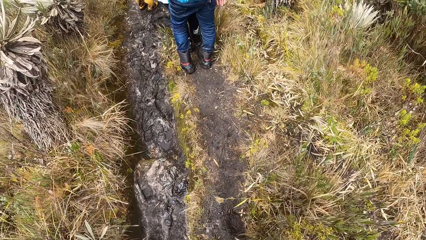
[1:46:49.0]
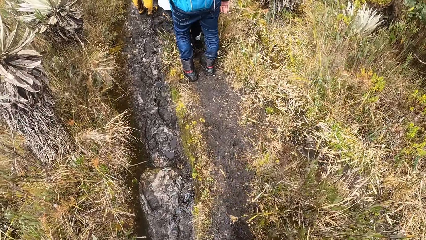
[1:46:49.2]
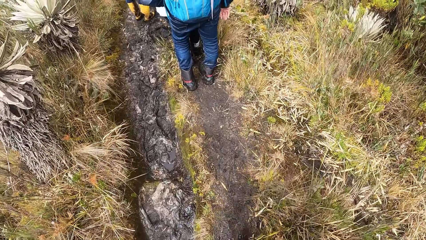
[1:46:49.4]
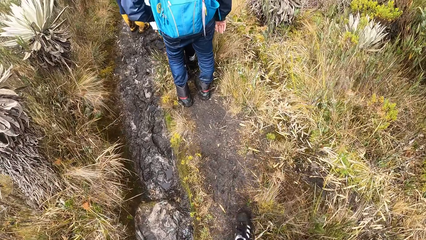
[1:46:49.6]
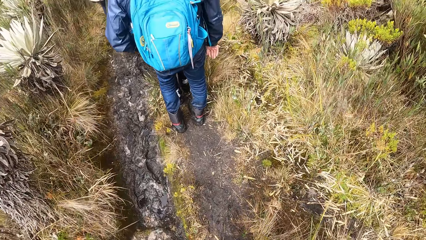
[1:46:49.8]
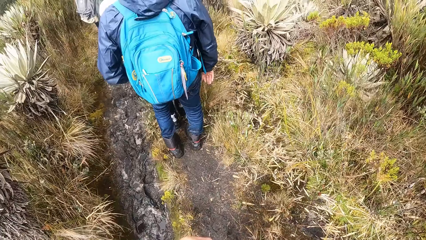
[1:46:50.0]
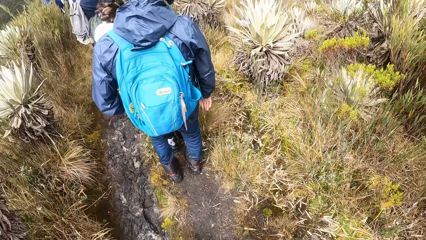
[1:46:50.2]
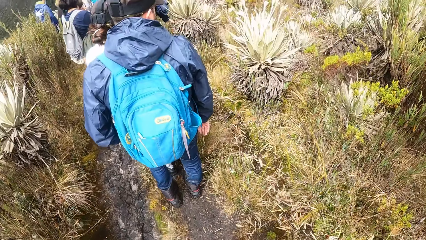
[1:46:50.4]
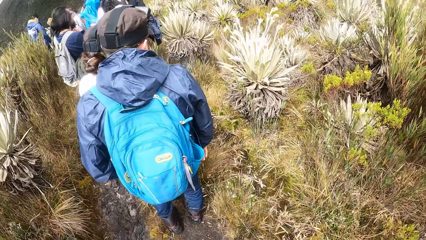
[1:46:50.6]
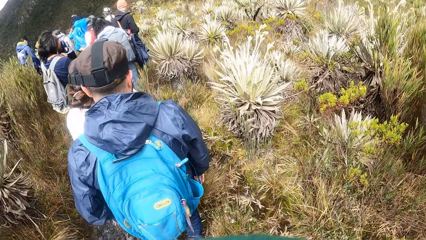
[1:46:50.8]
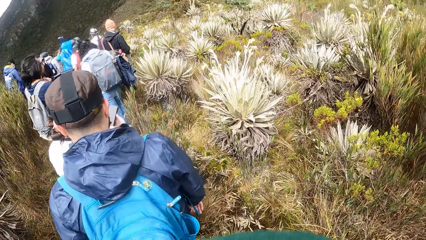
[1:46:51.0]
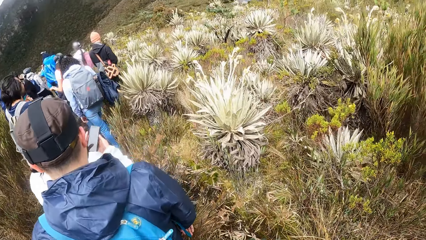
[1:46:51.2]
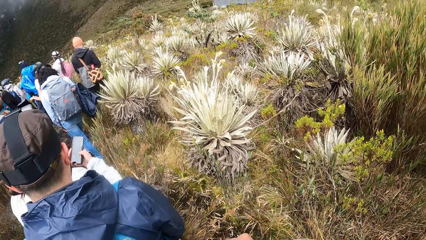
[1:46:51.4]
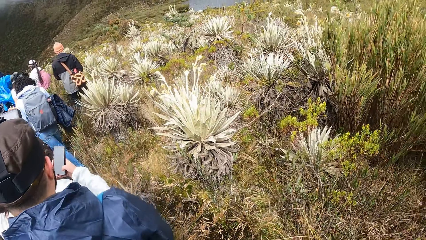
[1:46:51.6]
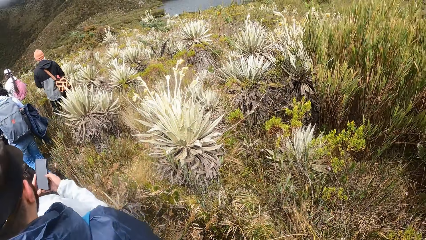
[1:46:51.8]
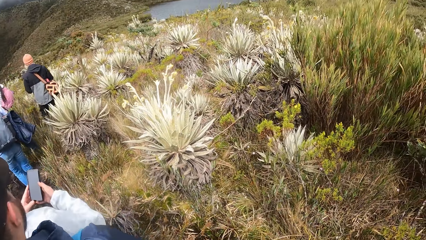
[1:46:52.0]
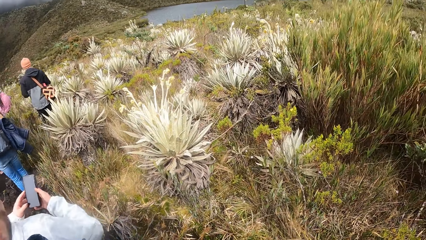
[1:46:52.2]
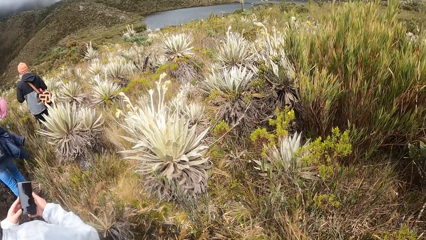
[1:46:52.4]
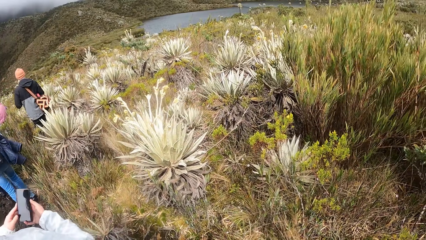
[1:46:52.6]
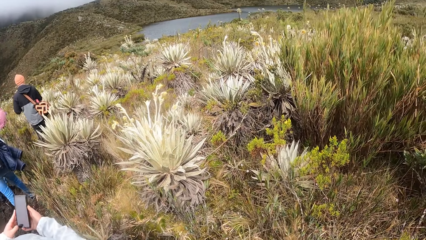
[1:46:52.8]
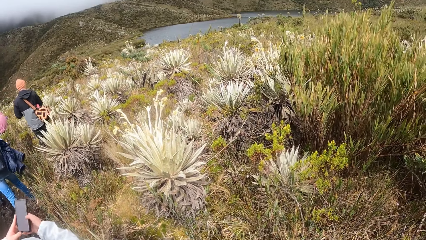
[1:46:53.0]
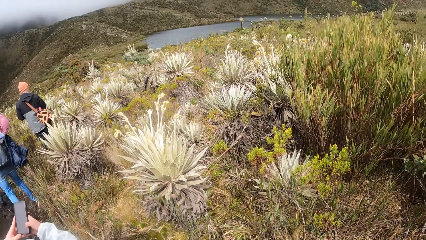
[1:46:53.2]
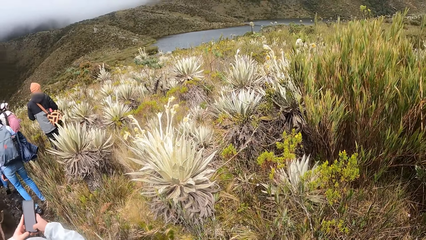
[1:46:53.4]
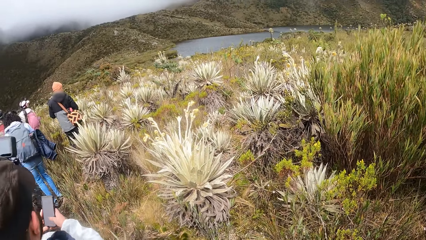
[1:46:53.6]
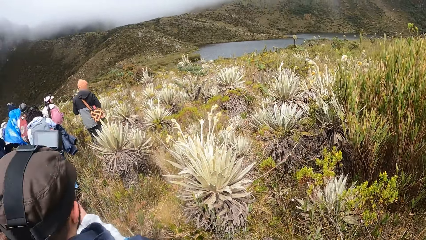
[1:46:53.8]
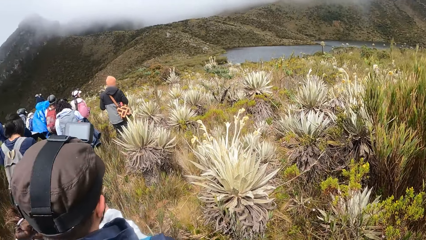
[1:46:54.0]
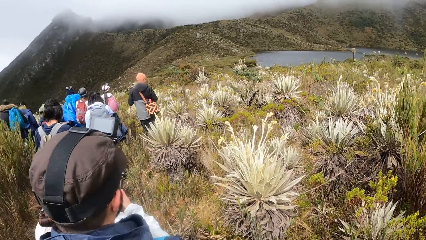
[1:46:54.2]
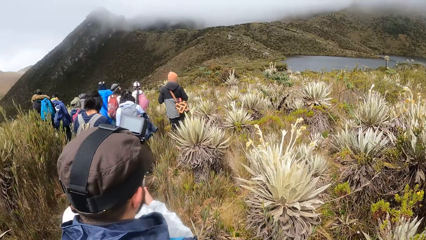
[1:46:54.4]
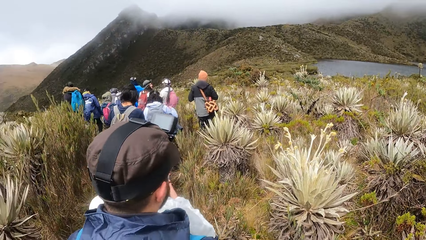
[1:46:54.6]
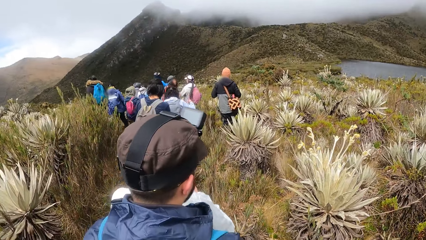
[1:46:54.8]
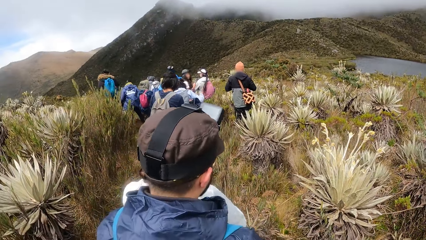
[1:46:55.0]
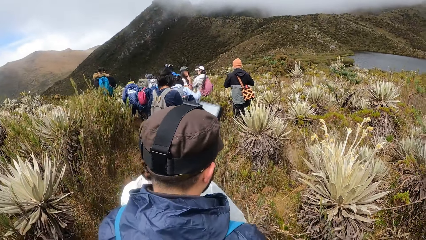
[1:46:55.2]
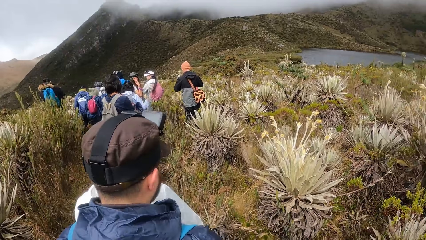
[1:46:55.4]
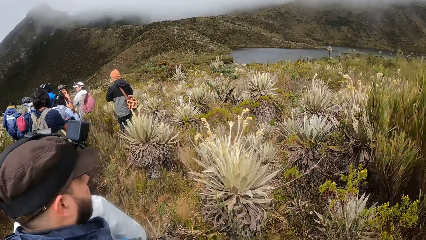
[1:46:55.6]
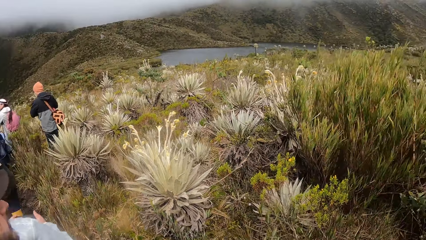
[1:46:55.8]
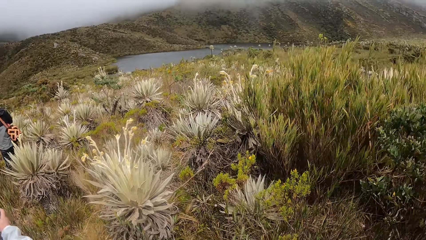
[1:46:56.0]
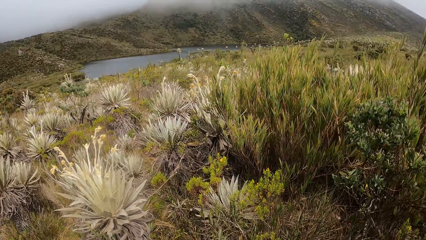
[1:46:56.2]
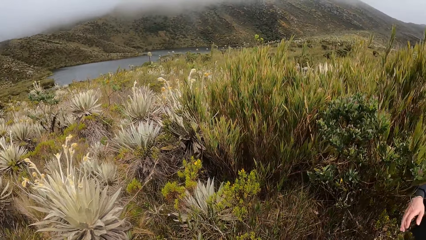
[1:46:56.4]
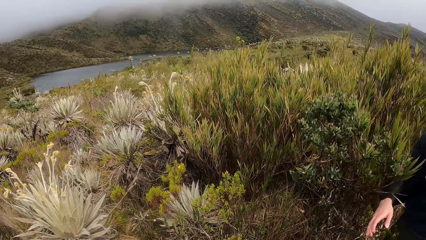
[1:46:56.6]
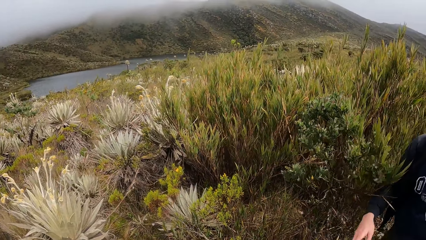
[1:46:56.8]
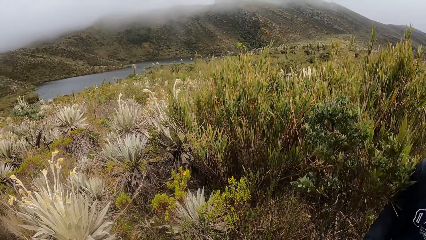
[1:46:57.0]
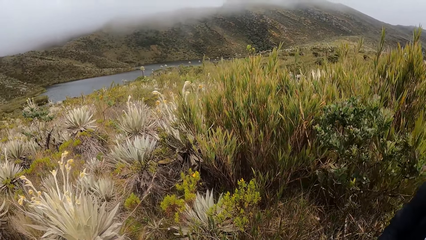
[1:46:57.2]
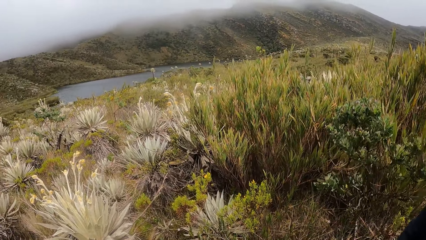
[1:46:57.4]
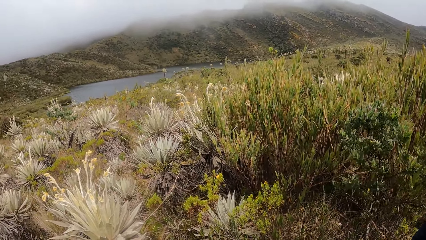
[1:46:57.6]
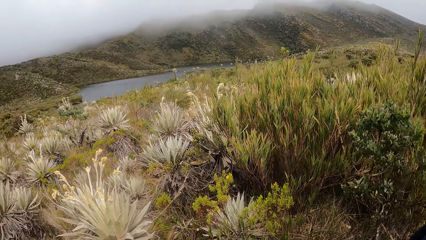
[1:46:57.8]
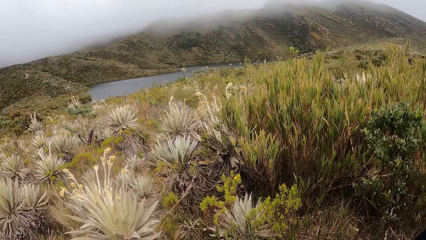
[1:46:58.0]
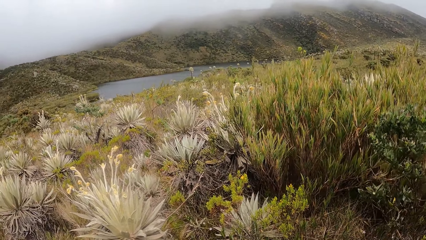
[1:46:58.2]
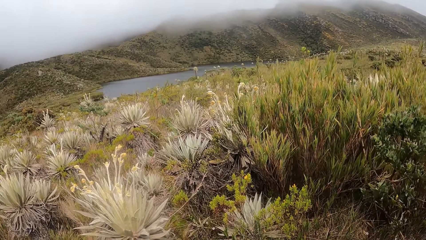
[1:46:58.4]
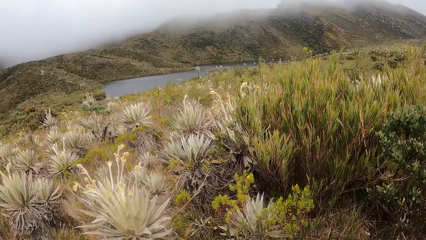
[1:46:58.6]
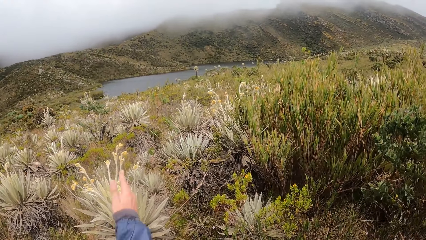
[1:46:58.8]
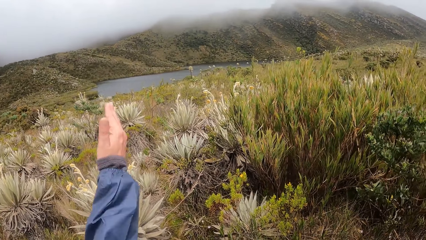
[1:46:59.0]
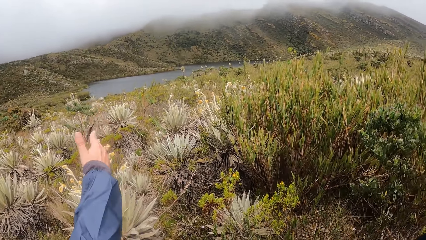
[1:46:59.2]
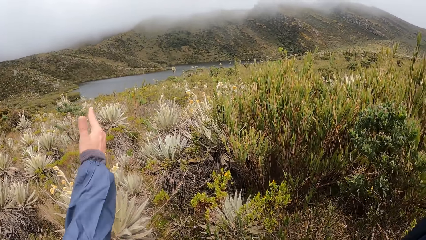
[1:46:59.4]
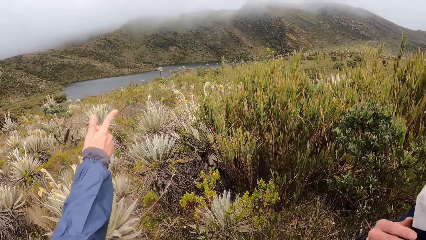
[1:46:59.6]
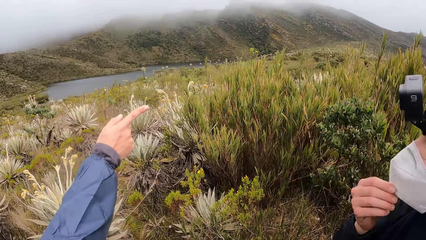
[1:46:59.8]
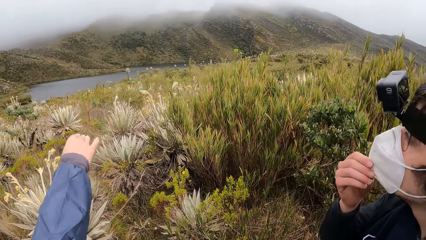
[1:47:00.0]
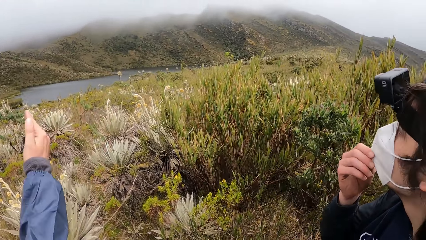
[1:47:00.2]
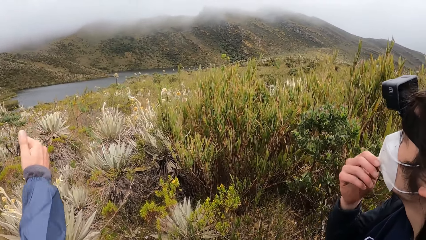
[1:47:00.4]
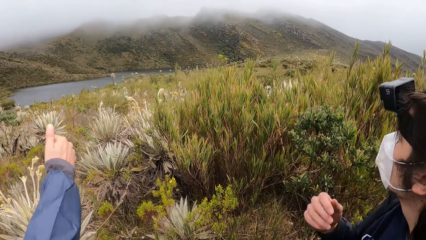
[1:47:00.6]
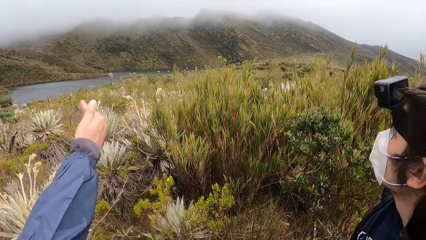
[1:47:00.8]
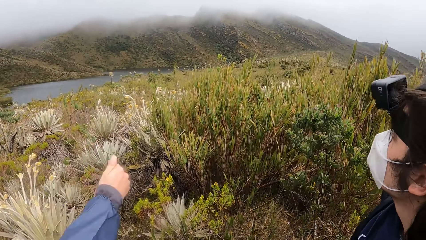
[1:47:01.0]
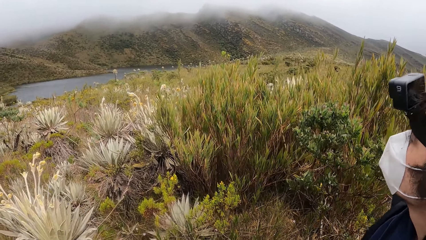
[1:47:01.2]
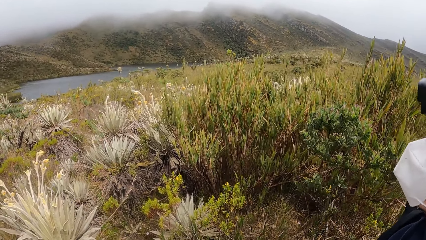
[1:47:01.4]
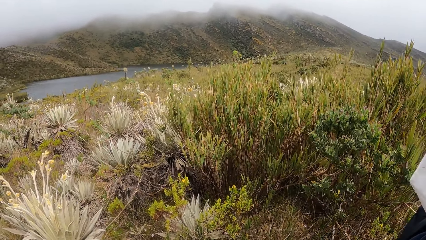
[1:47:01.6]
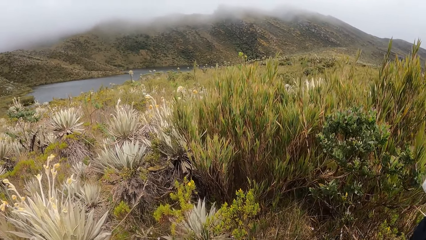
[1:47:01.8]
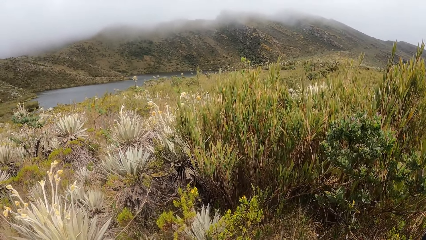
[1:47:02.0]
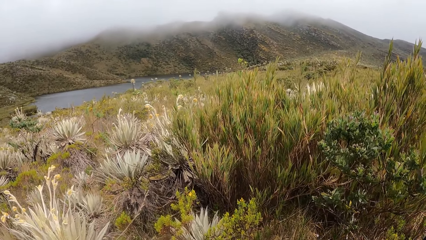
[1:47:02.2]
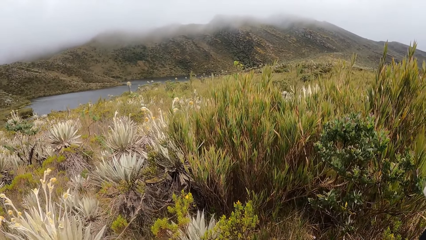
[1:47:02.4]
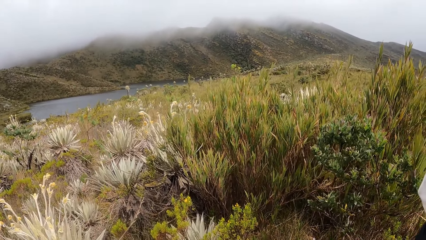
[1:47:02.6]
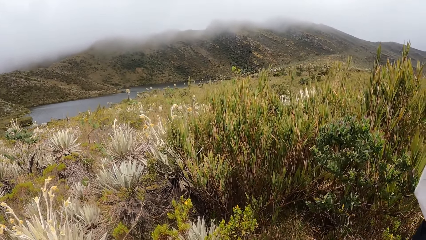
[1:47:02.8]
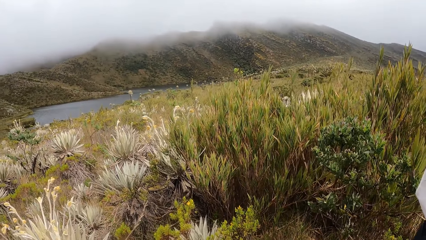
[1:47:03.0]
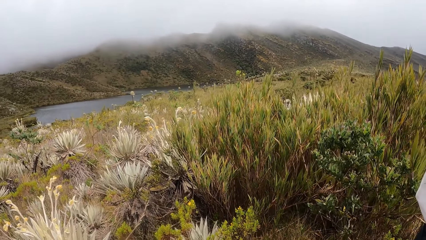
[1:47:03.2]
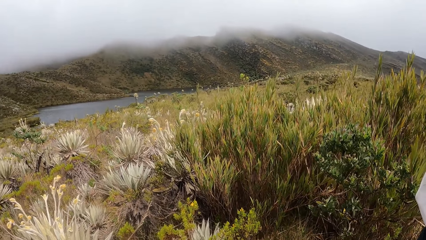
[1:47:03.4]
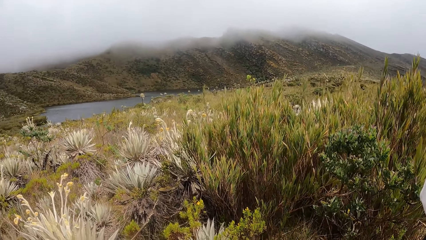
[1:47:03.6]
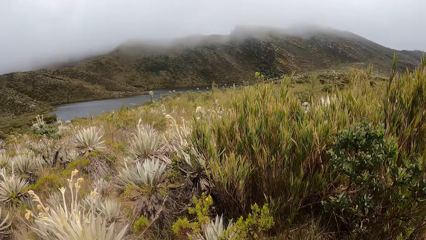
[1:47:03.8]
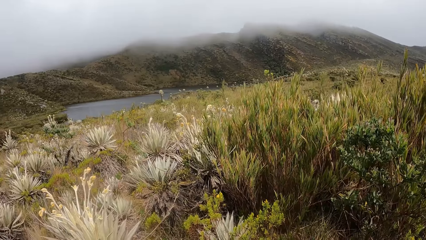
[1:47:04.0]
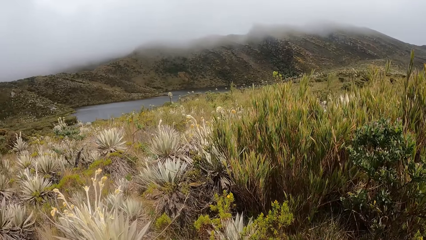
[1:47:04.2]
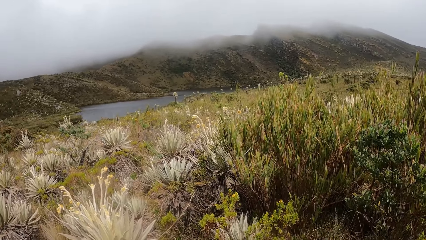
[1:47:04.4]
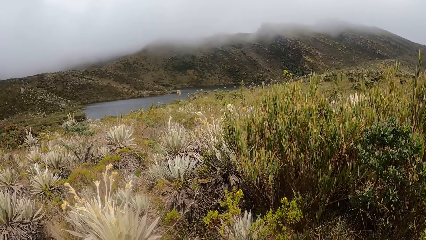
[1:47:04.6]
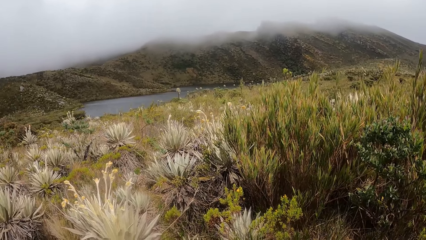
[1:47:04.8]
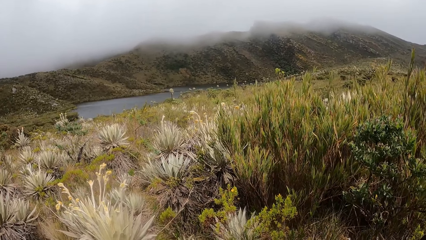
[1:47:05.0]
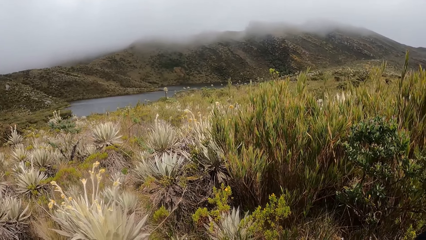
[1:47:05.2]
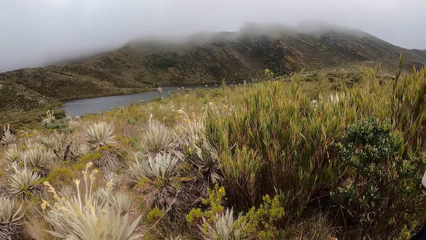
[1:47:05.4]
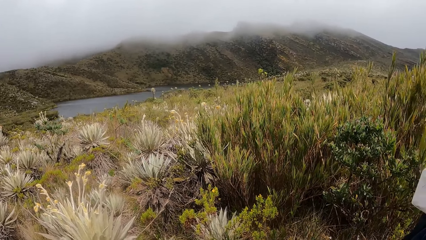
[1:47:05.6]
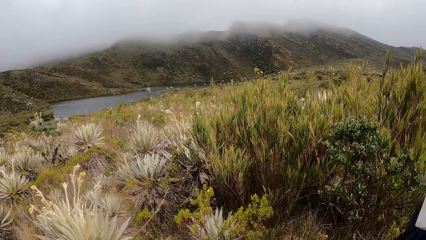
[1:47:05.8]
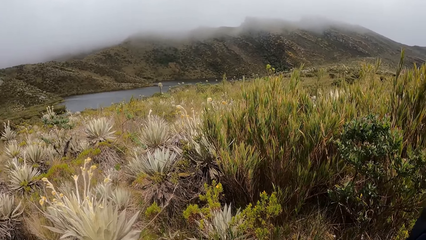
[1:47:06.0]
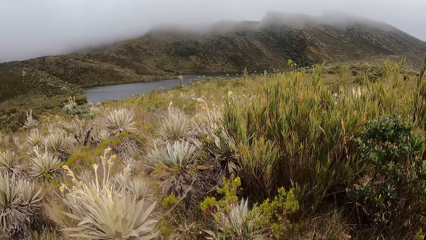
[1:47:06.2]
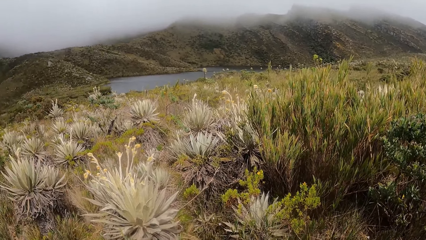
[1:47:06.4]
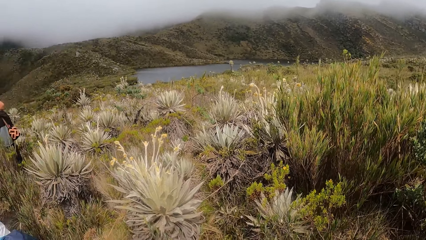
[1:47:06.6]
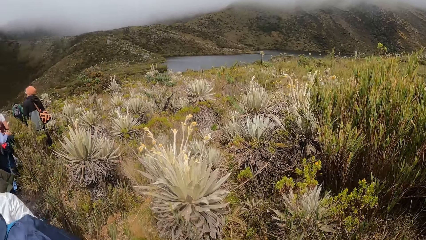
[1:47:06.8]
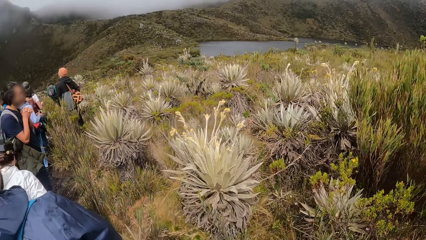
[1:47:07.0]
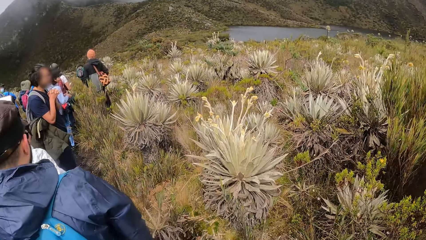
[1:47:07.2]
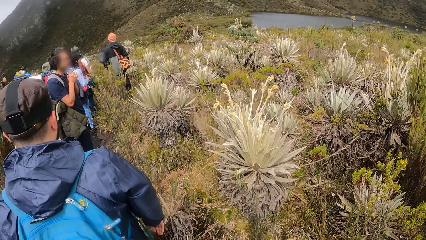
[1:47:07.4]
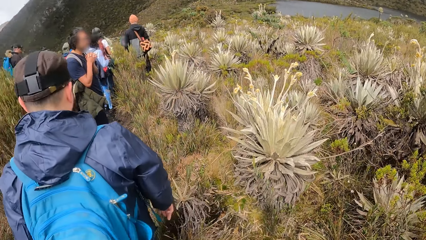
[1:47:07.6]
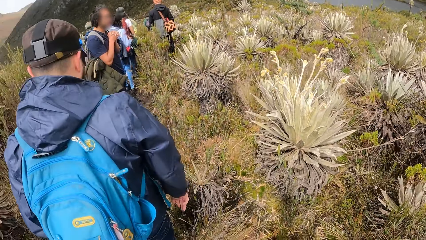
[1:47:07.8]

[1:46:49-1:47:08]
The woman operates the phone with both hands. The camera wearer looks around. A man adjusts a face mask on his face with his right hand.
